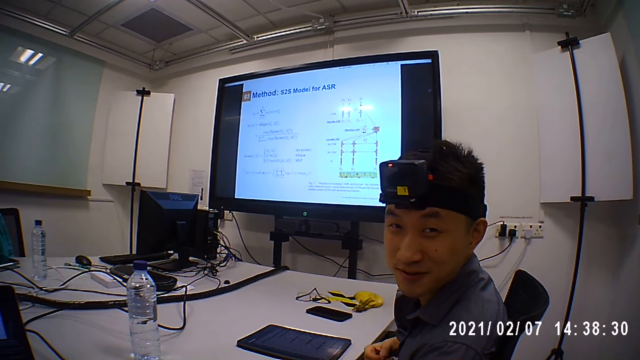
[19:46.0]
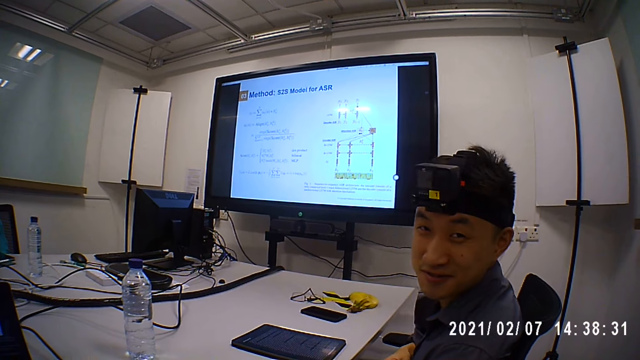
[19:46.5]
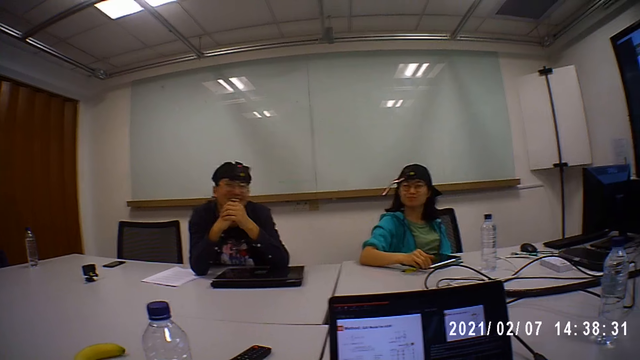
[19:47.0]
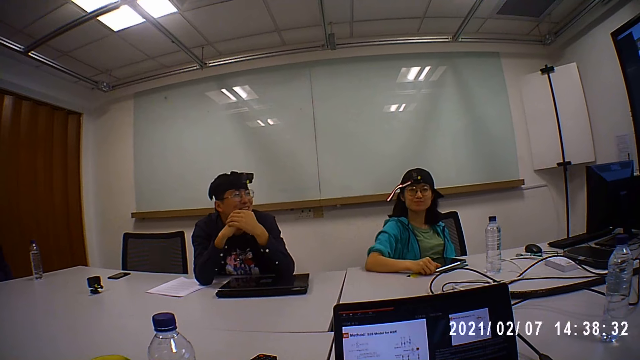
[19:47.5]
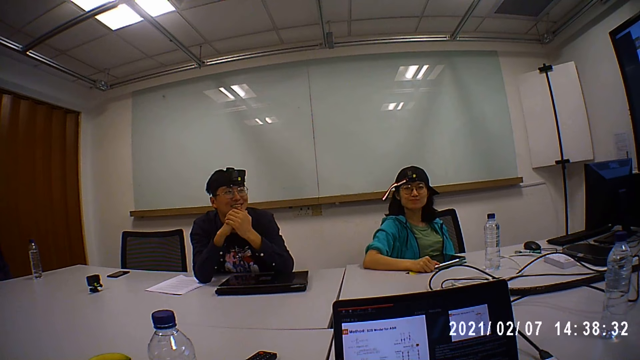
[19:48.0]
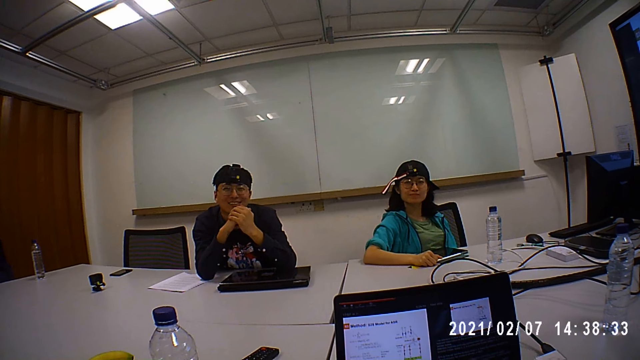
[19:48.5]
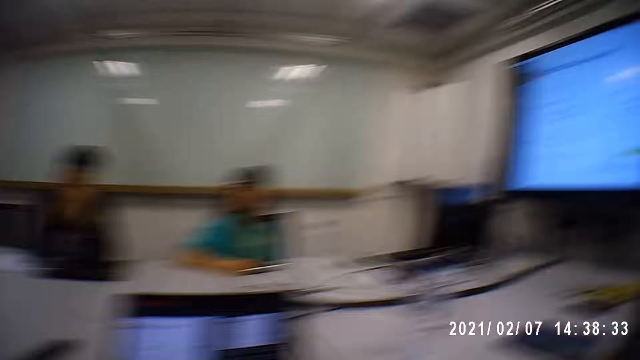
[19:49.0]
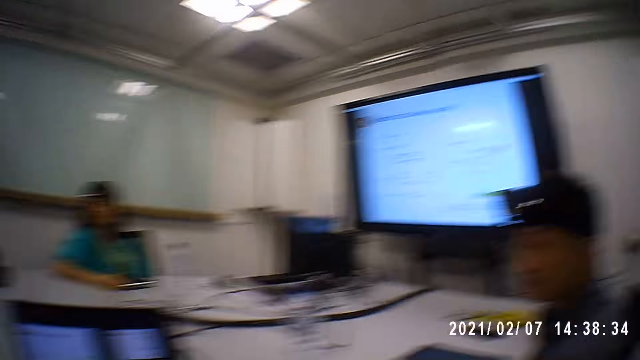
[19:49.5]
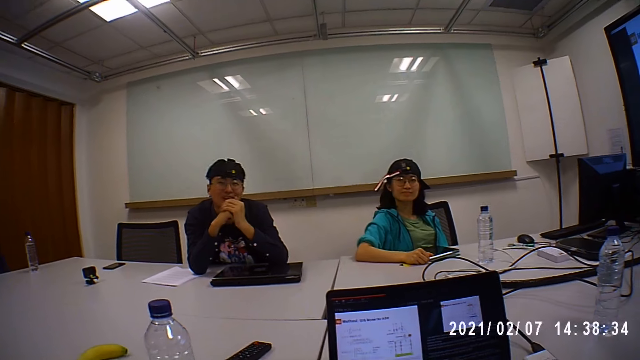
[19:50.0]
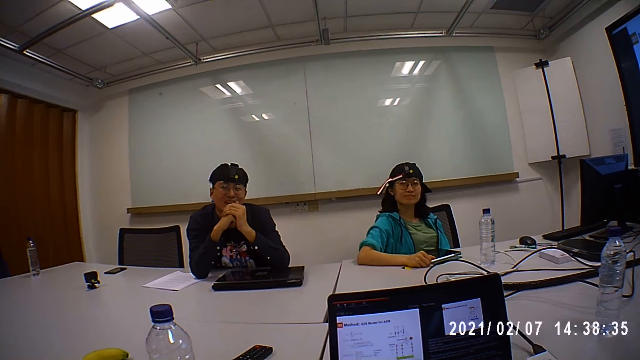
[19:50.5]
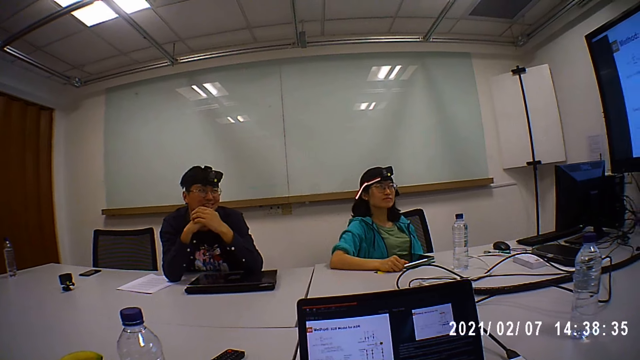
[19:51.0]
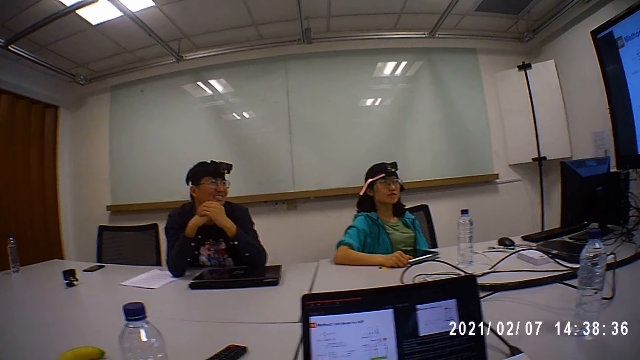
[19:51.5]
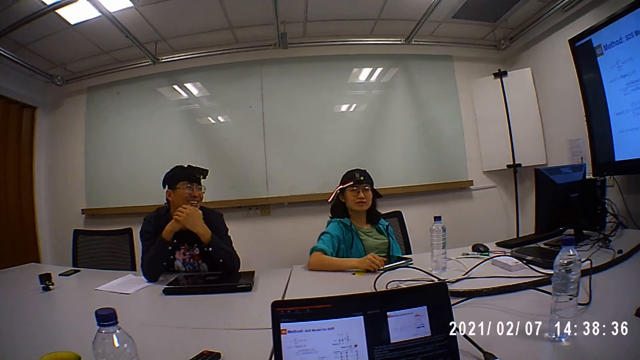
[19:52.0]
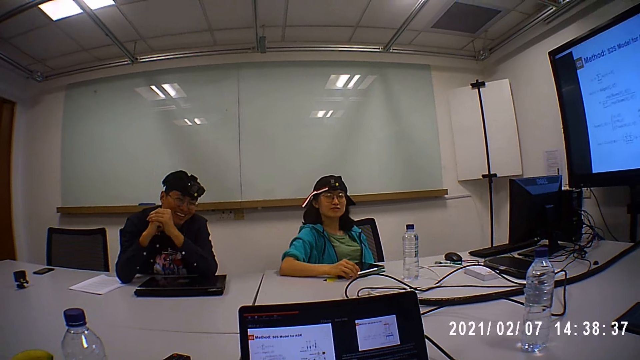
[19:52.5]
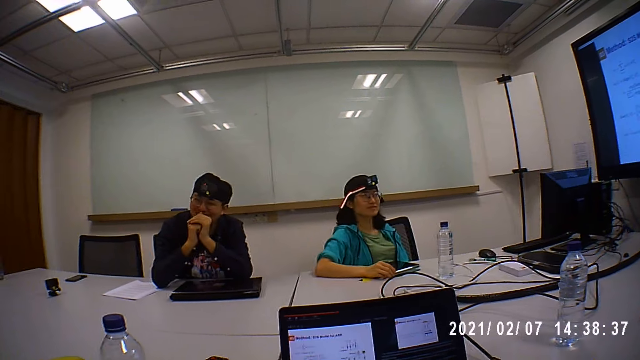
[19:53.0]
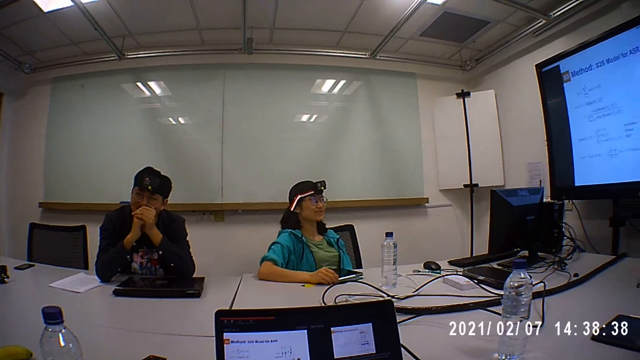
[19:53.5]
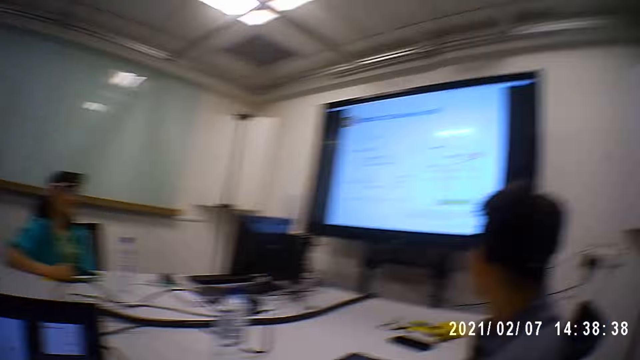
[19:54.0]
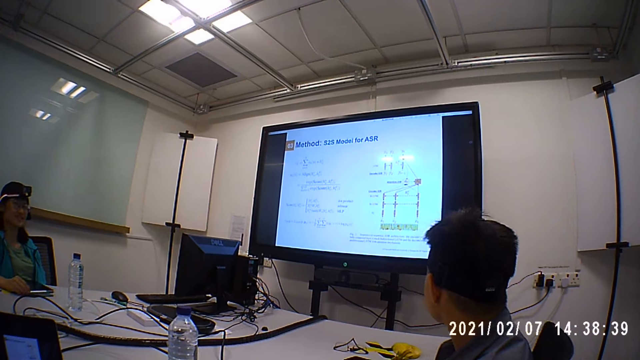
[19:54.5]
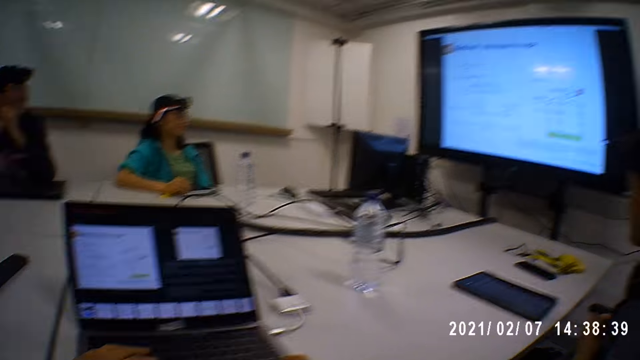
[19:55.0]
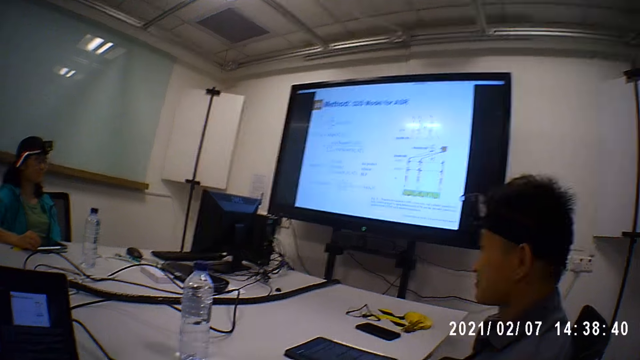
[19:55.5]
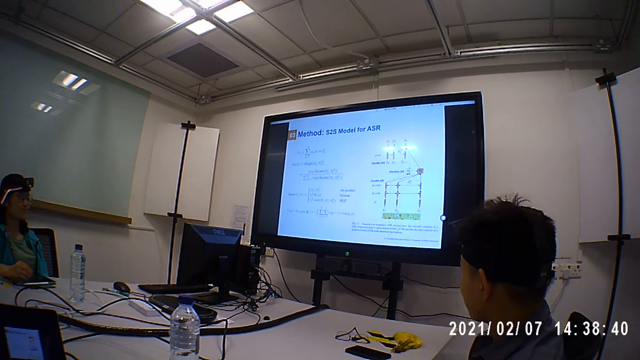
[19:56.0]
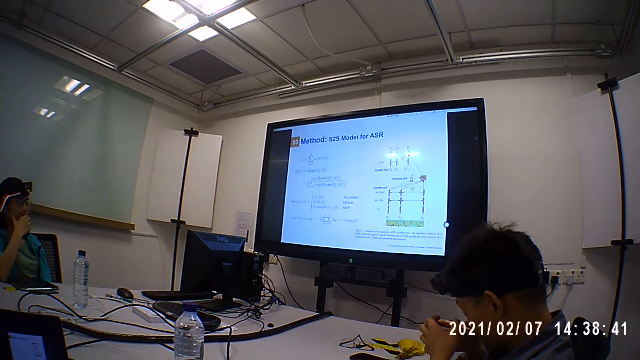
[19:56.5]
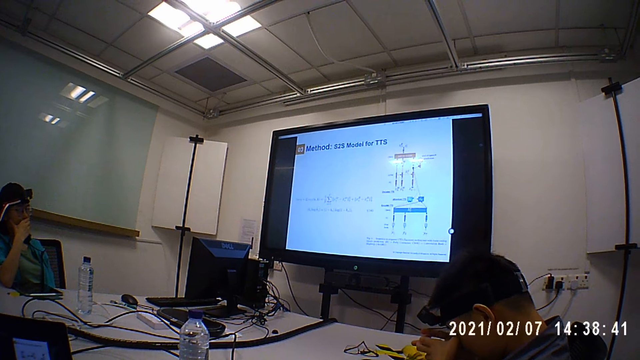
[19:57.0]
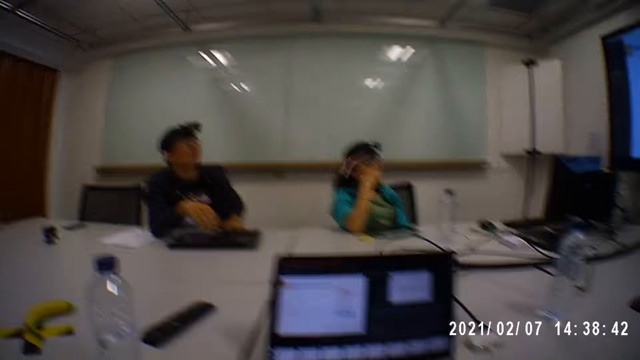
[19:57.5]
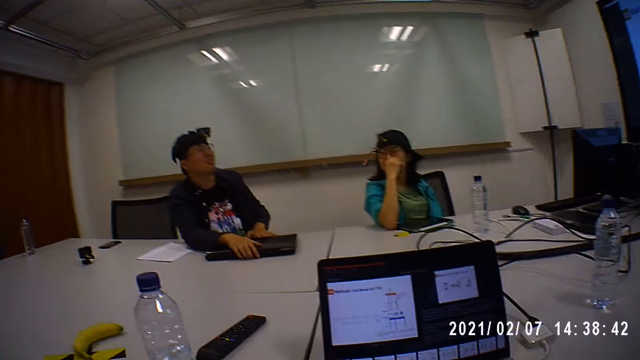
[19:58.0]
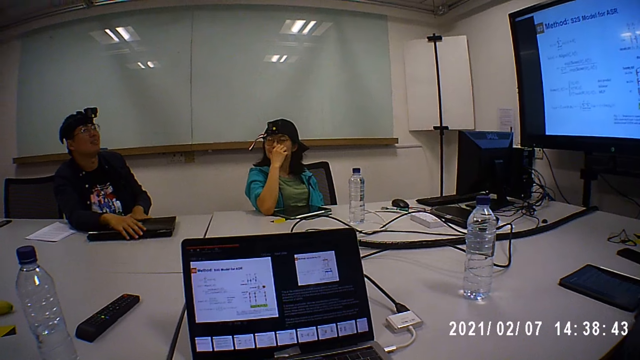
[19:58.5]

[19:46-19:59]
A man converses with the camera wearer. The camera wearer has his hands on the laptop.

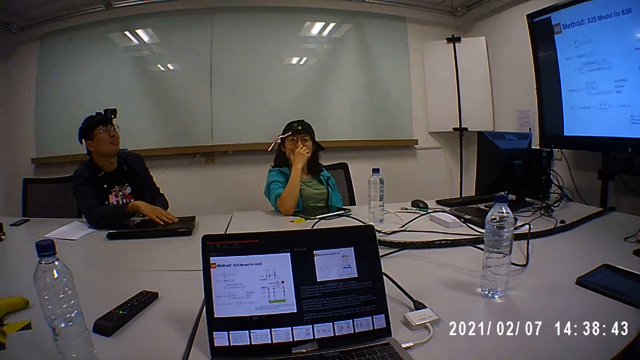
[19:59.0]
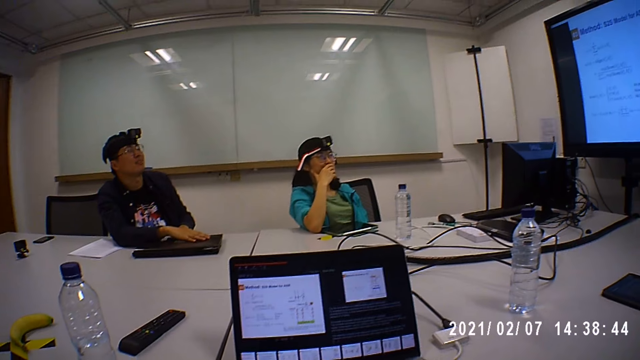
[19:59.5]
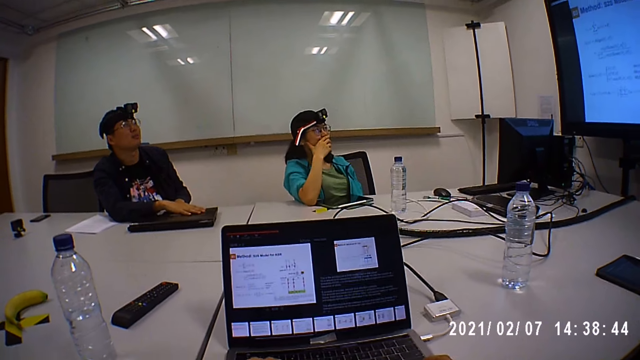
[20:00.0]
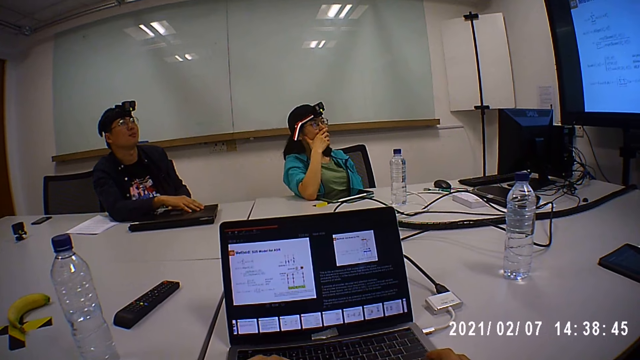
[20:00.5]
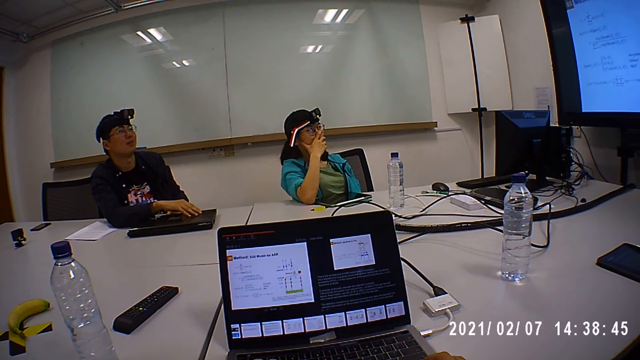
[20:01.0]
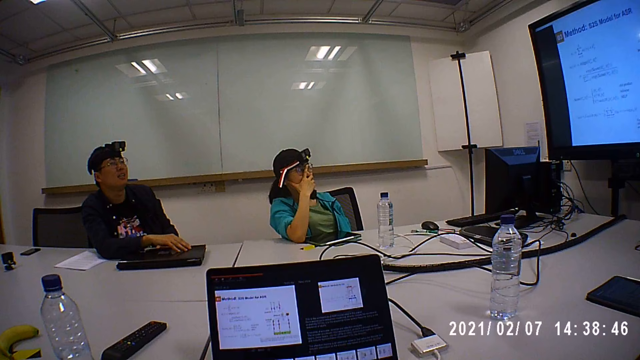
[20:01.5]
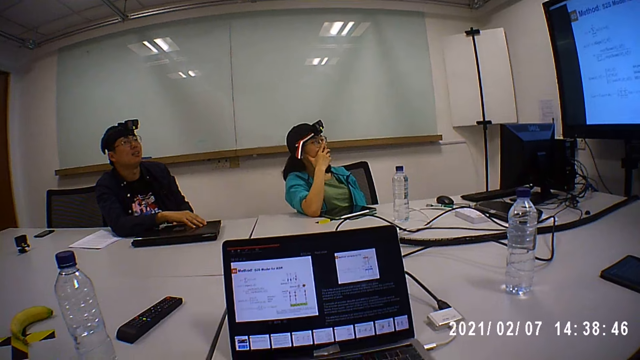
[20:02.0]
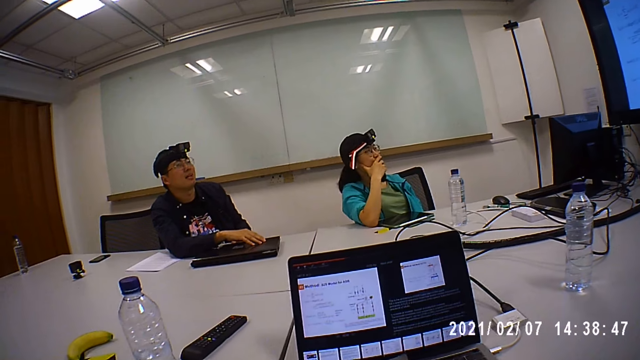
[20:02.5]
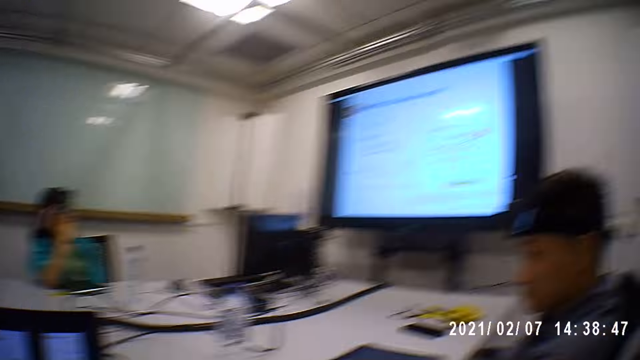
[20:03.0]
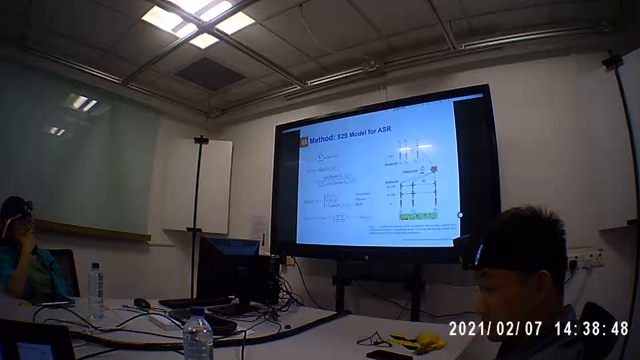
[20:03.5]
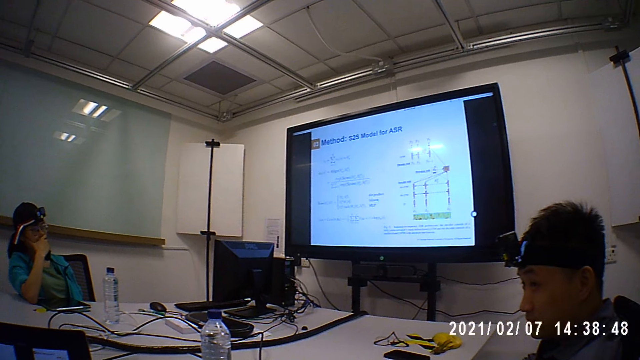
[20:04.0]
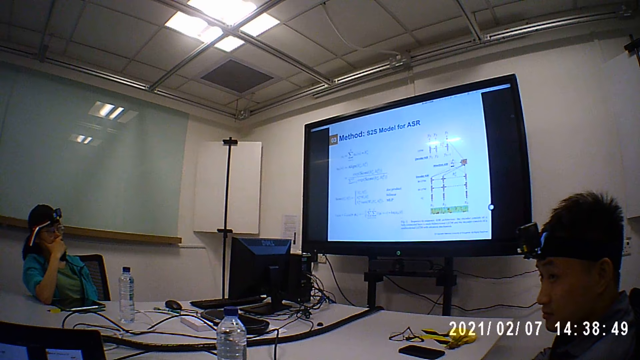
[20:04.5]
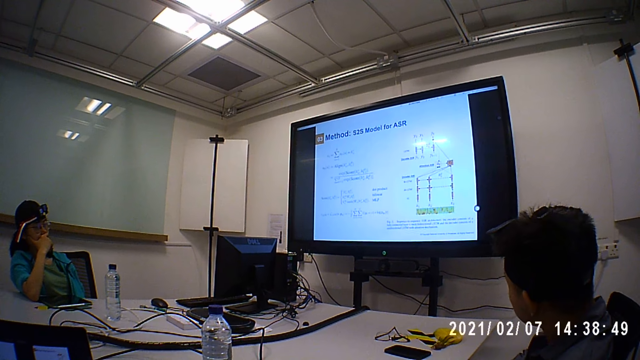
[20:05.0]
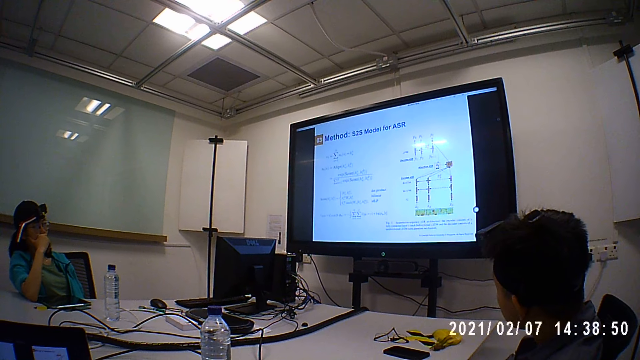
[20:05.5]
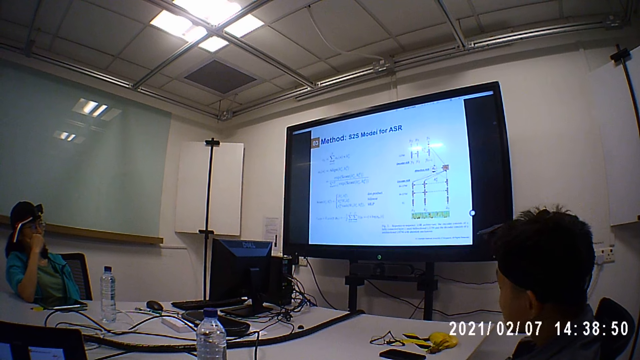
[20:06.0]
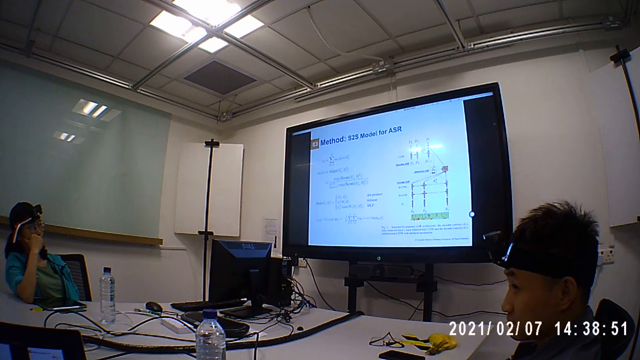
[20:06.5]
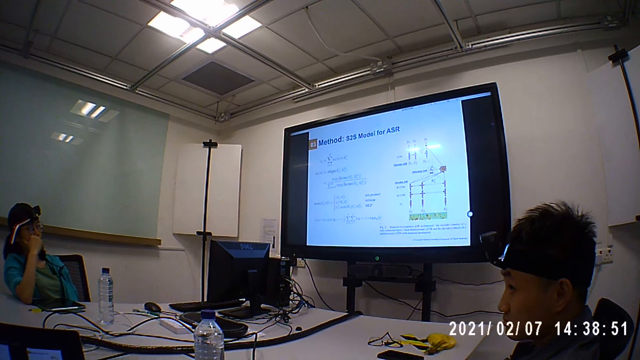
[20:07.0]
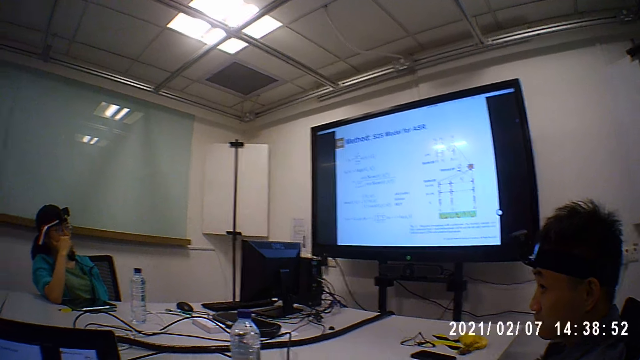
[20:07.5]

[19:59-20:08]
The camera wearer points at the screen with his hand.
